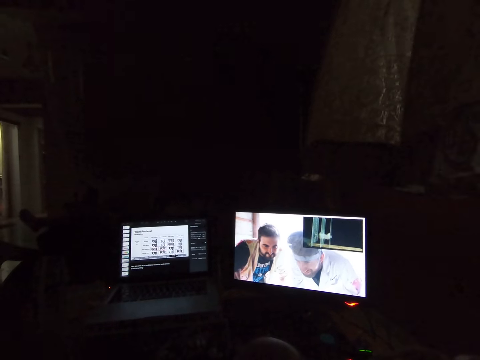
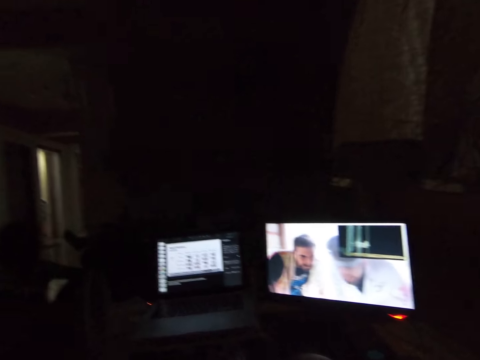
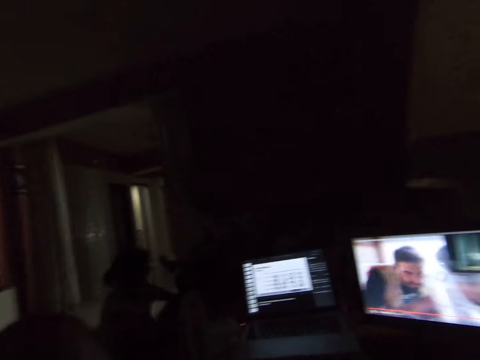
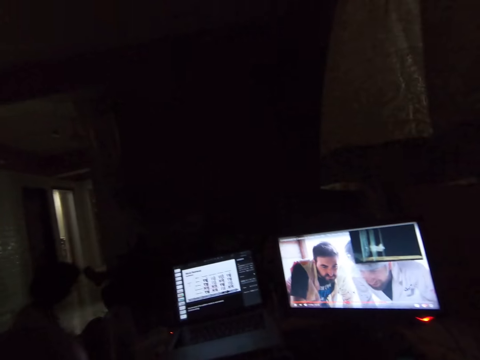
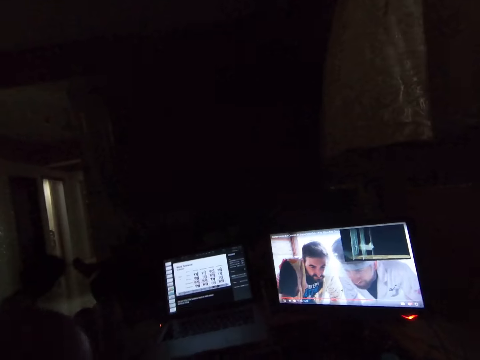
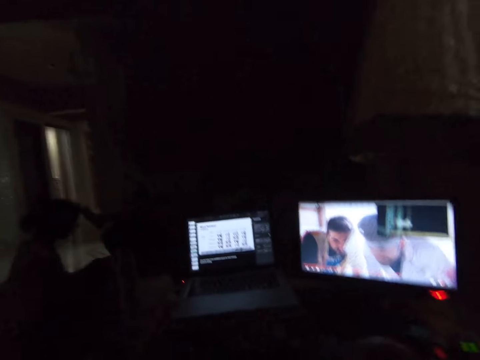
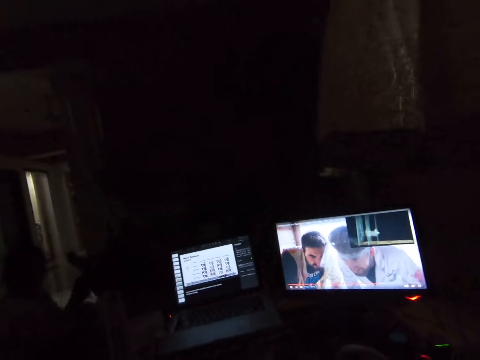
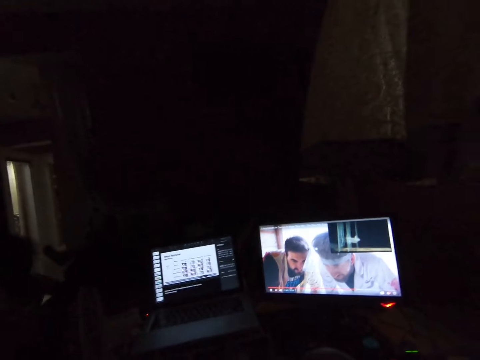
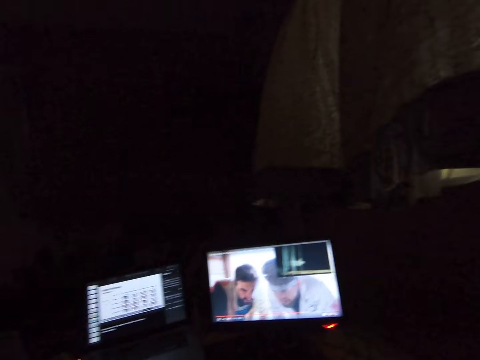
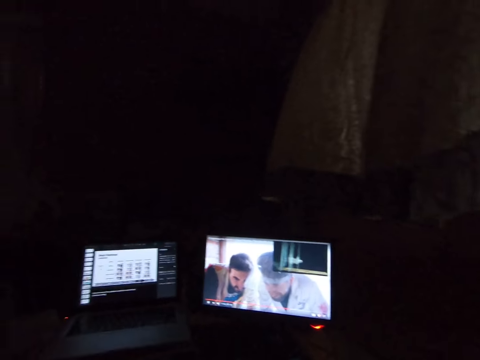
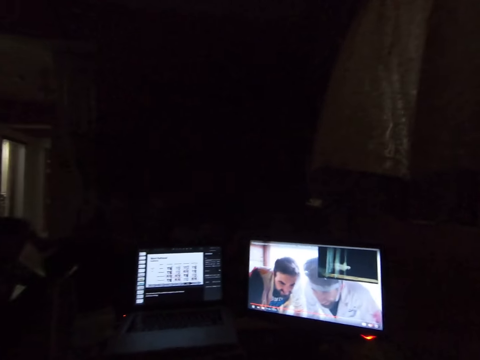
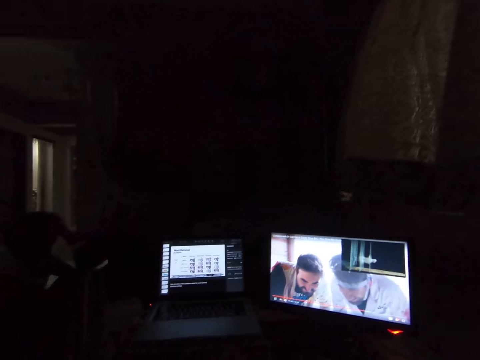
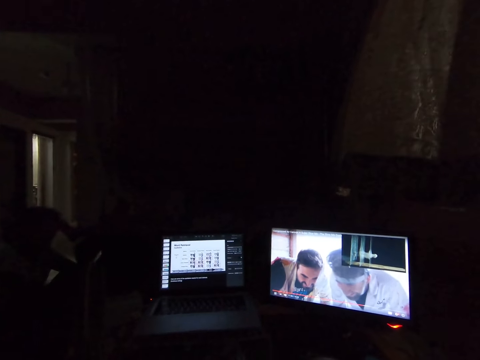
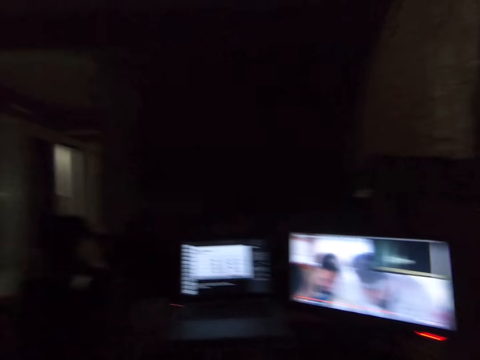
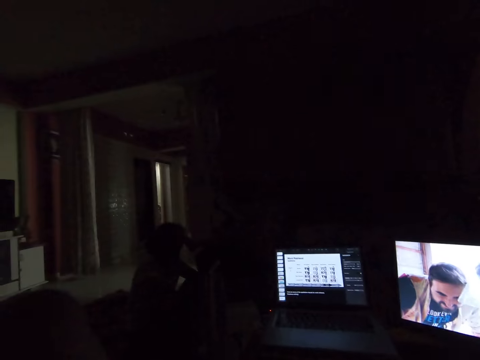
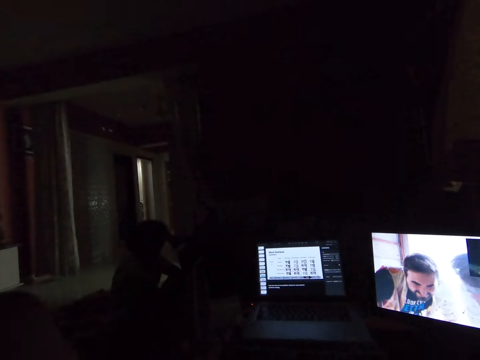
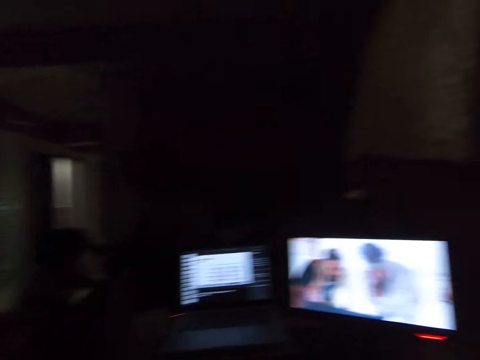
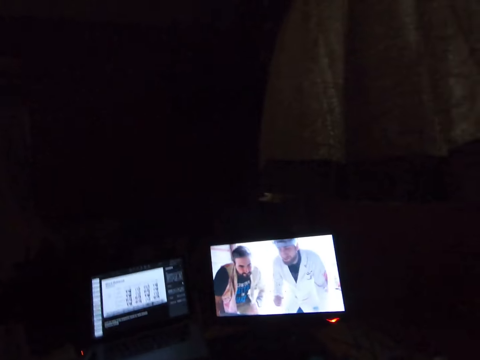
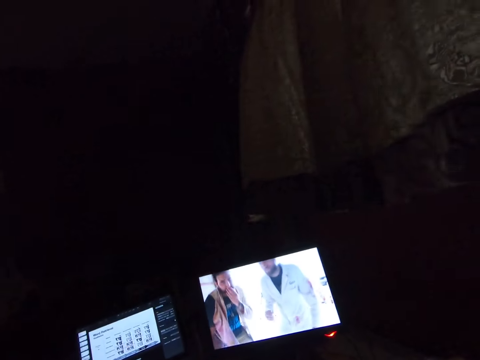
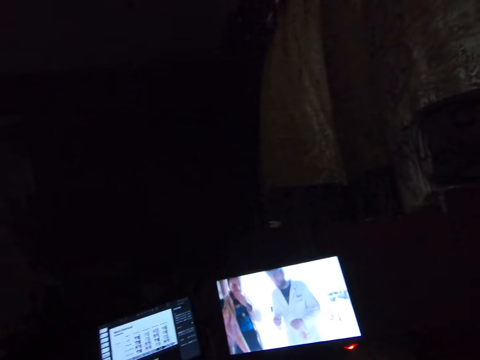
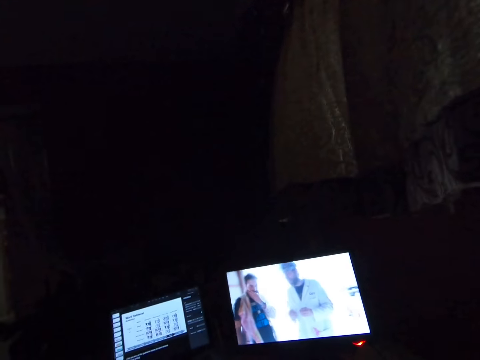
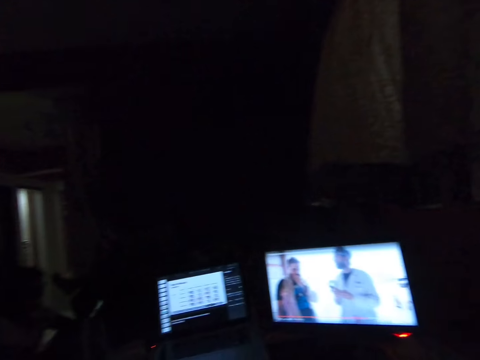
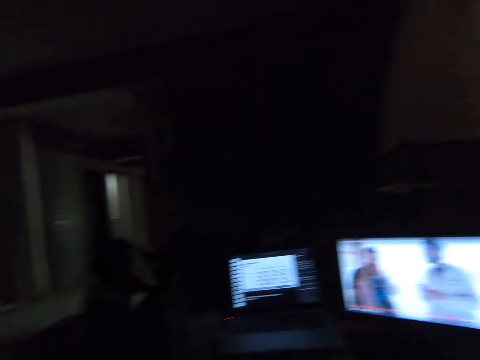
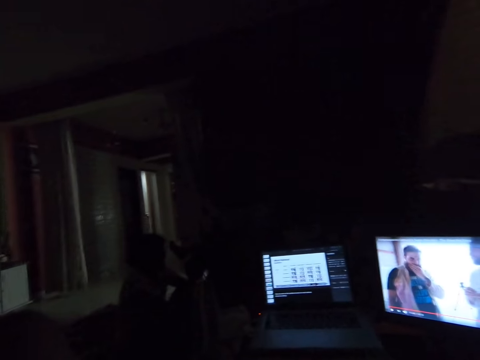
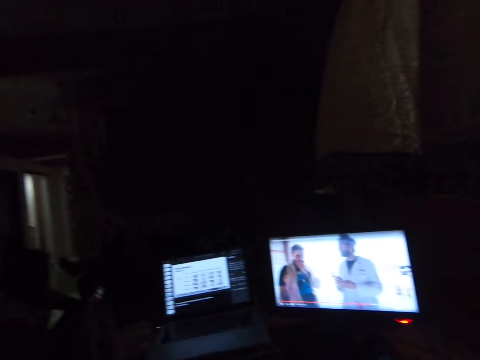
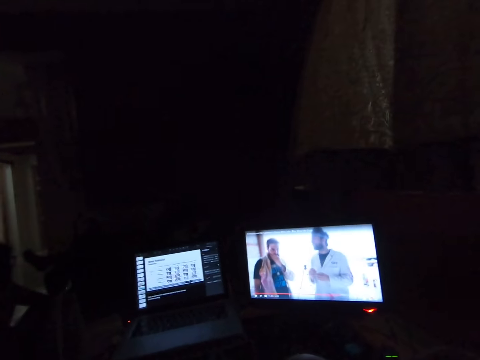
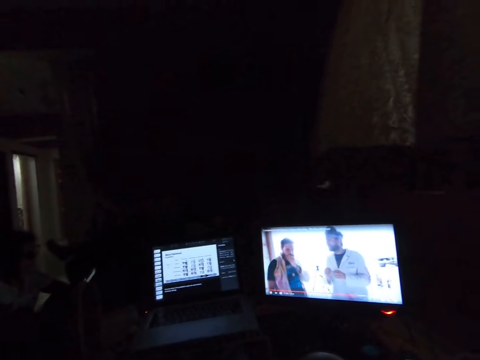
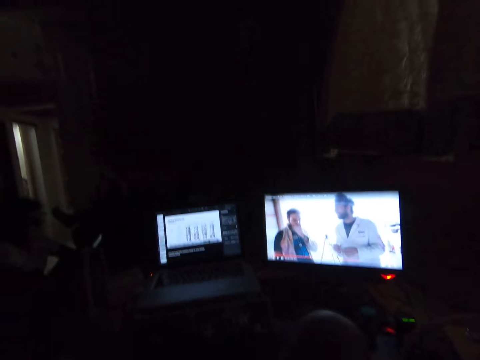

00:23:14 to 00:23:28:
The camera wearer watches a movie.

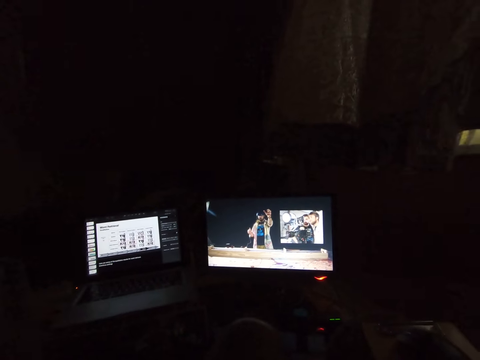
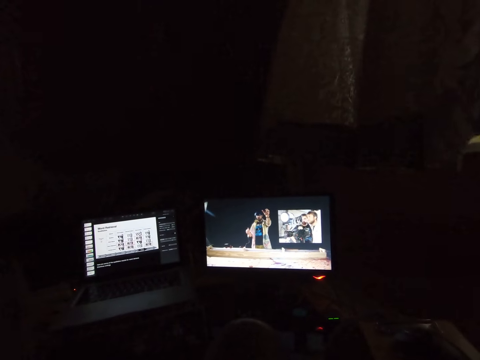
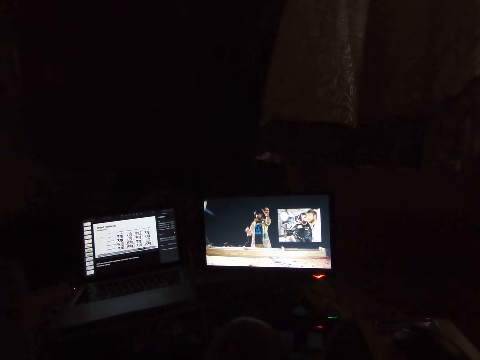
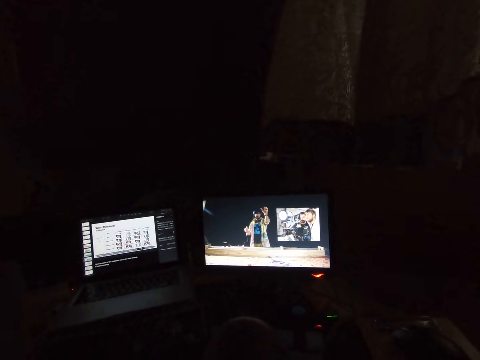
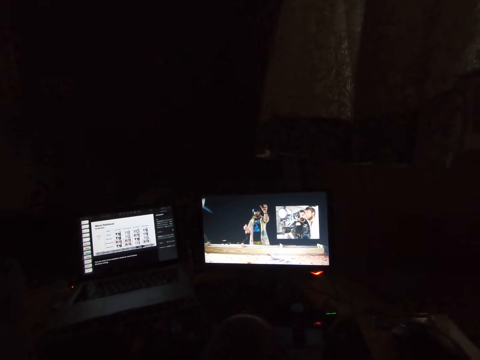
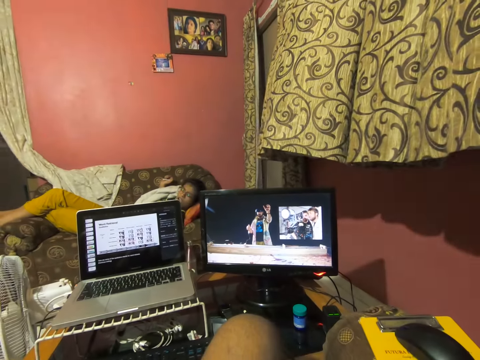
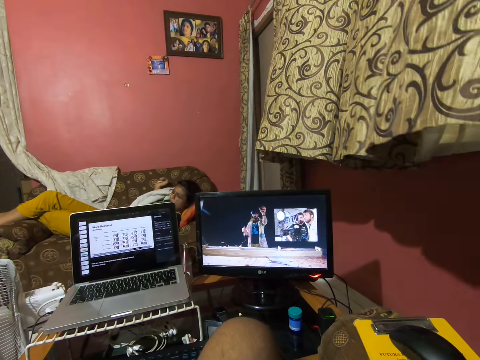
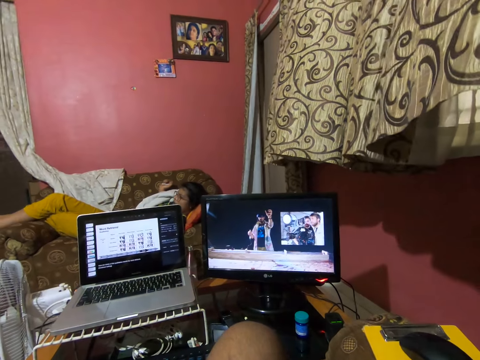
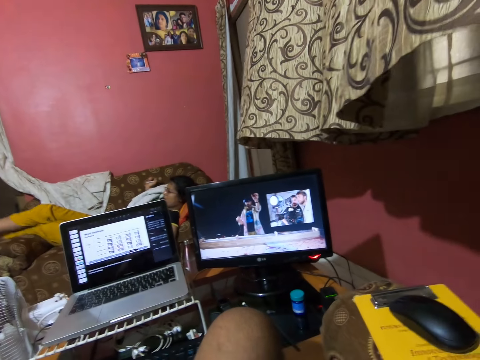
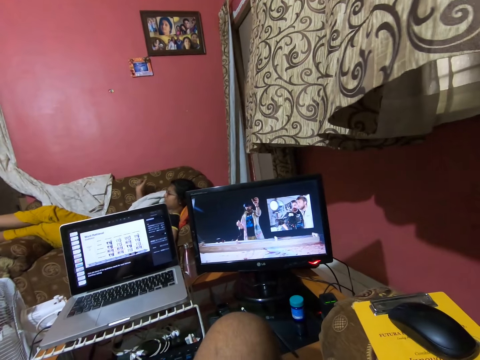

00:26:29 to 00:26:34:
Someone sleeps on the seat.
